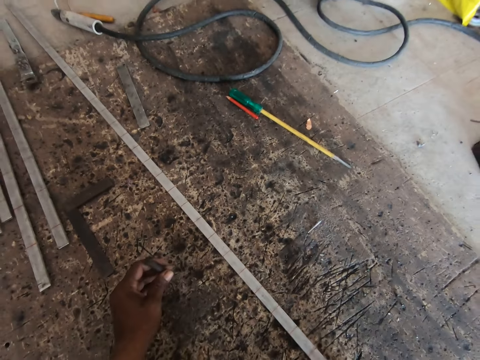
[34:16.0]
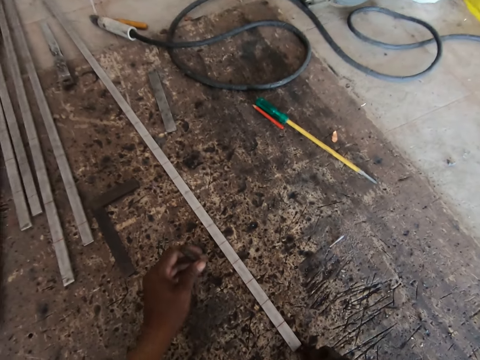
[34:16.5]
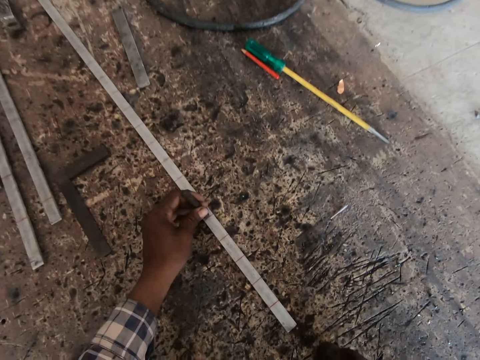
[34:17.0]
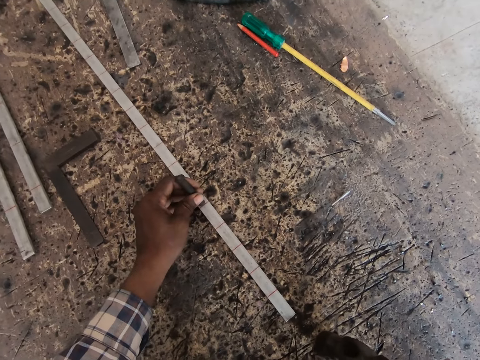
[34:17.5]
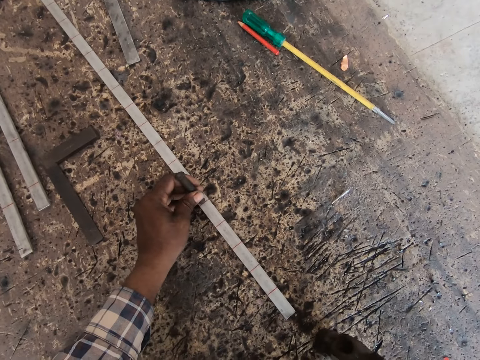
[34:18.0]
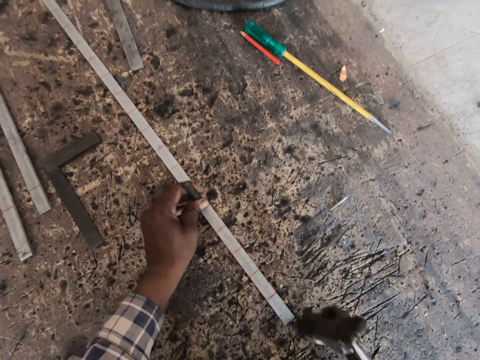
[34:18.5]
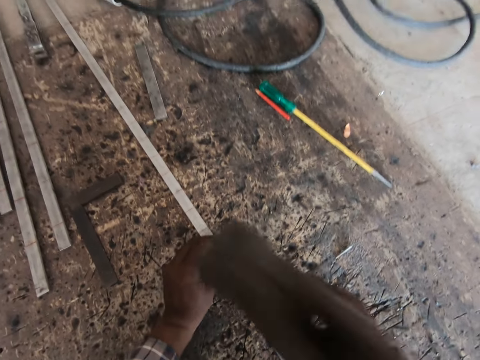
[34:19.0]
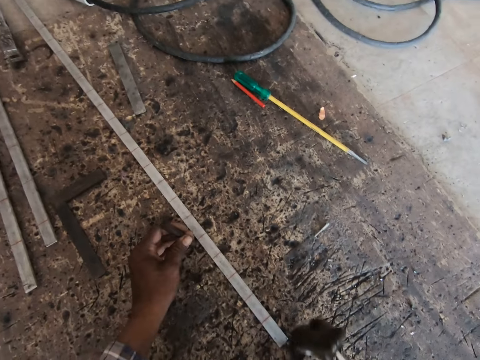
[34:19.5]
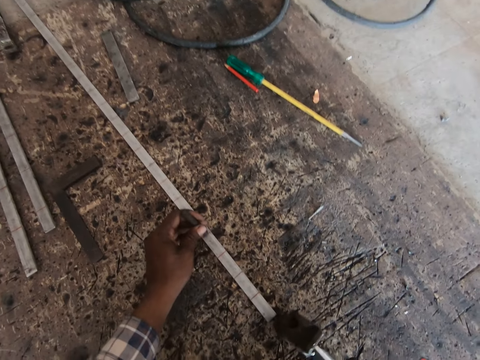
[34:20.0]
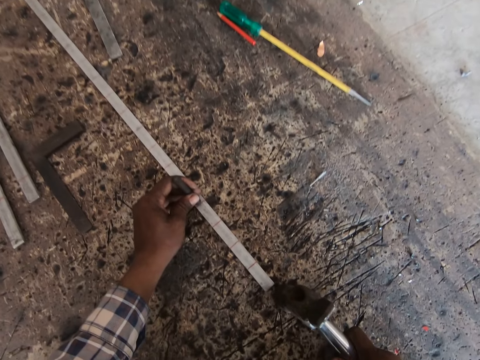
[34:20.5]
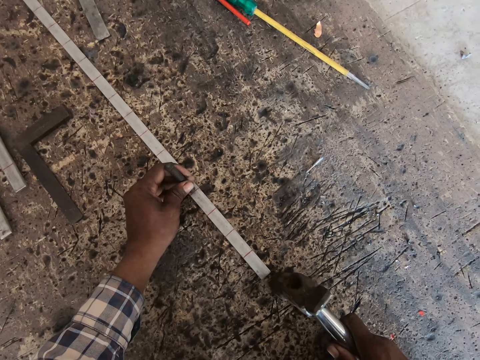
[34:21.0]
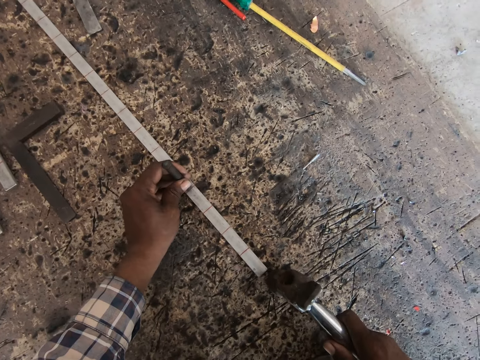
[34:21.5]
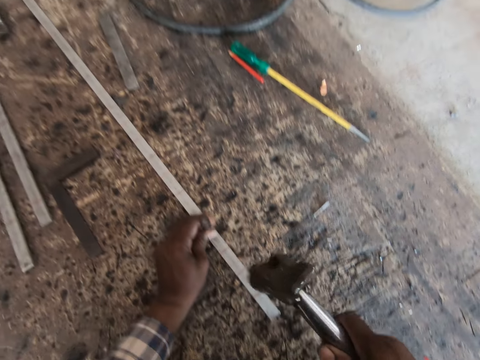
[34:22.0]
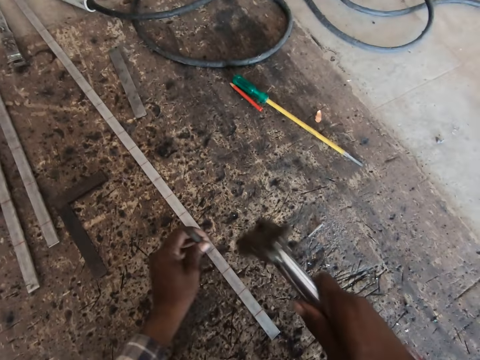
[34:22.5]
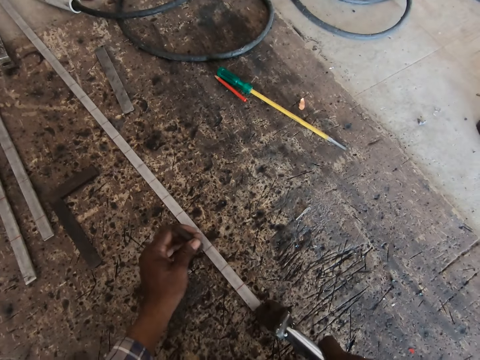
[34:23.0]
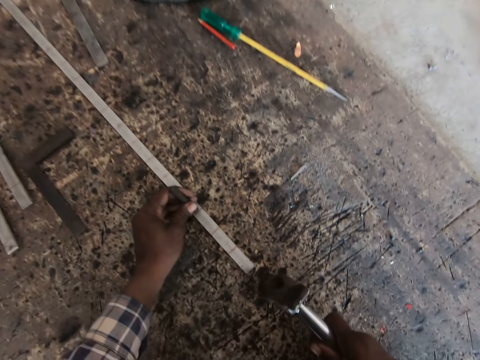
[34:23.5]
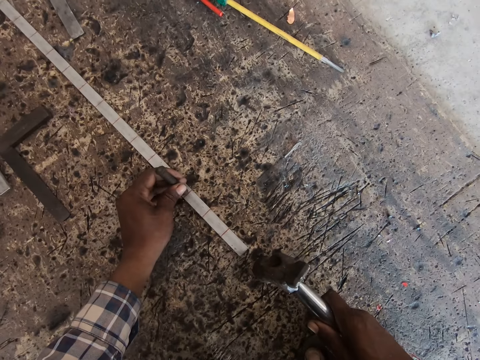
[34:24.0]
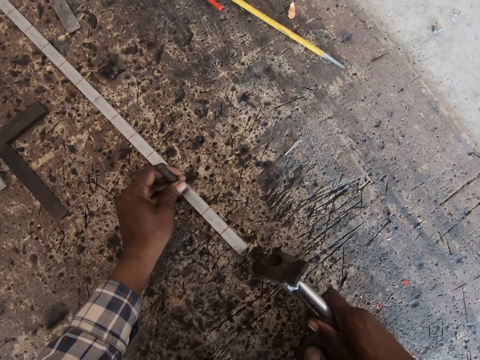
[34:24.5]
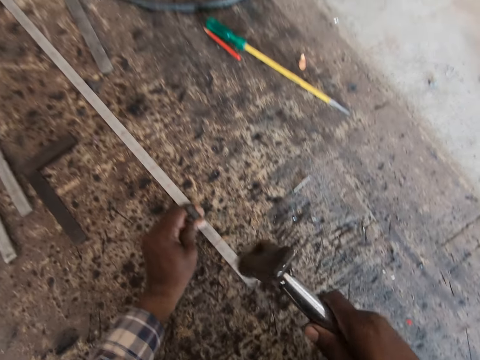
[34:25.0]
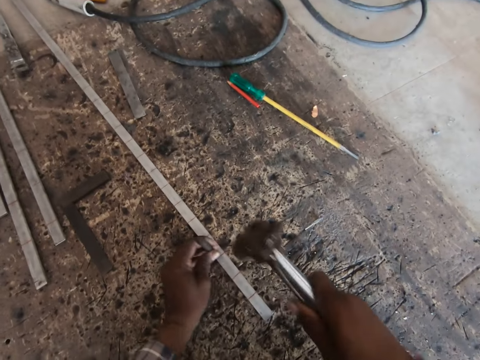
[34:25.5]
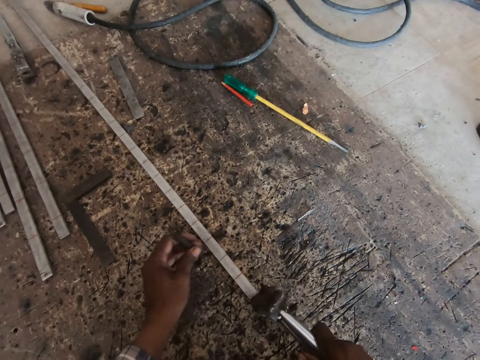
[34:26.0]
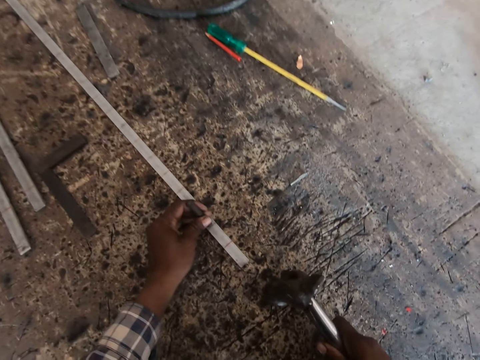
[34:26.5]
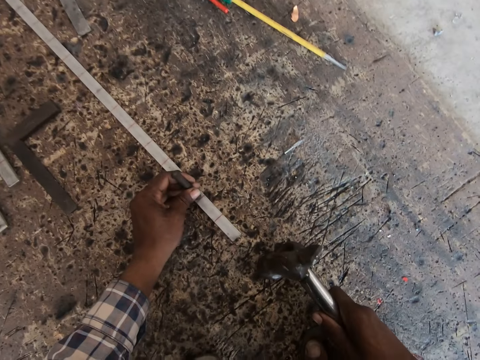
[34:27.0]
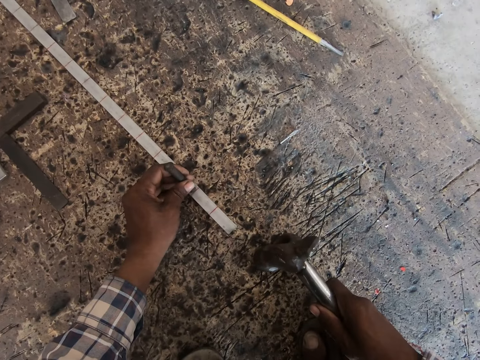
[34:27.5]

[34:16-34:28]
The camera wearer removes the chisel from the metal flat bar with his left hand. He moves the metal flat bar on the floor with the hammer in his right hand. He places the chisel on the metal flat bar with his left hand. He aligns a metal on the steel metal. He hits the chisel on the metal flat bar on the floor with the hammer in his right hand. He moves the chisel on the metal flat bar with his left hand. He places the hammer on the floor with his right hand. He moves the metal flat bar on the floor with the hammer in his right hand. He aligns the metal on the steel metal. He hits the chisel on the metal flat bar on the floor with the hammer in his right hand. He moves the metal flat bar on the floor with the hammer in his right hand. He places the chisel on the metal flat bar with his left hand. He places the hammer on the floor with his right hand. He aligns the metal on the steel metal. He hits the chisel on the metal flat bar on the floor with the hammer in his right hand. He moves the metal flat bar on the floor with the hammer in his right hand. He places the chisel on the metal flat bar with his left hand. He places the hammer on the floor with his right hand. He aligns the metal on the steel metal.

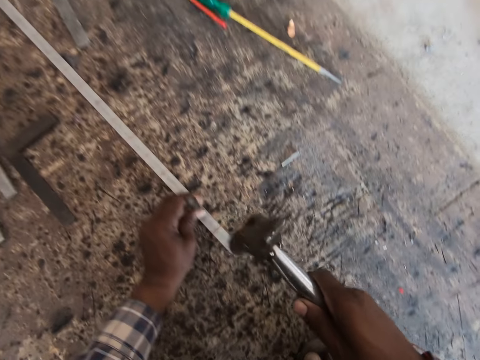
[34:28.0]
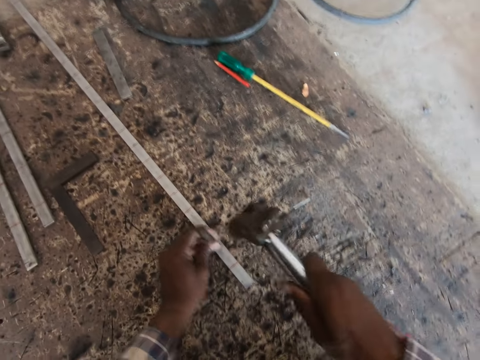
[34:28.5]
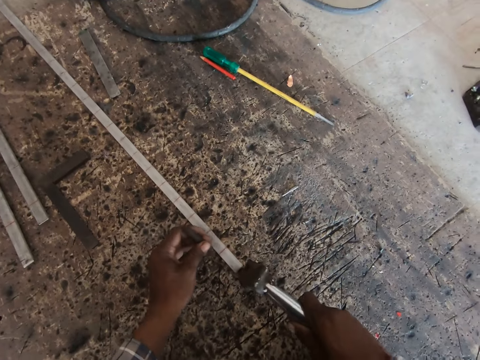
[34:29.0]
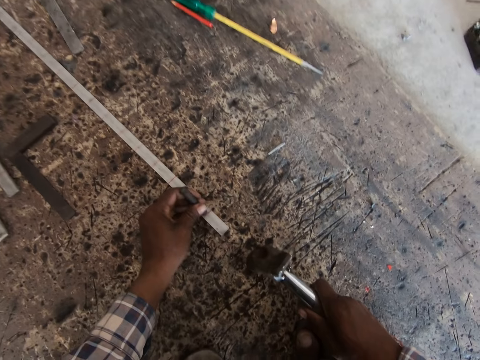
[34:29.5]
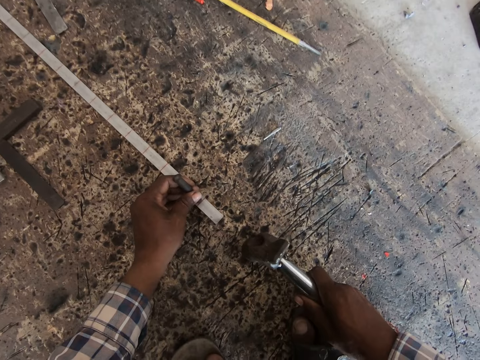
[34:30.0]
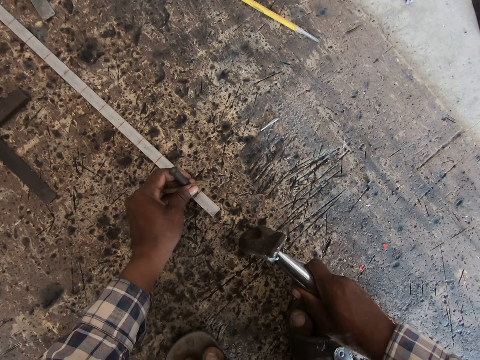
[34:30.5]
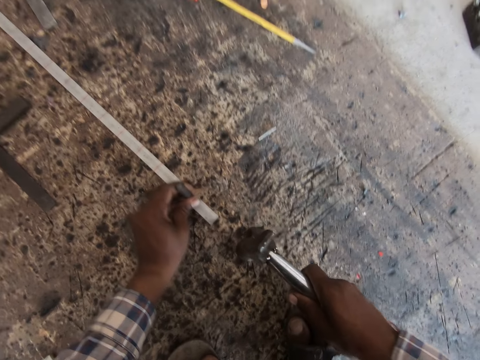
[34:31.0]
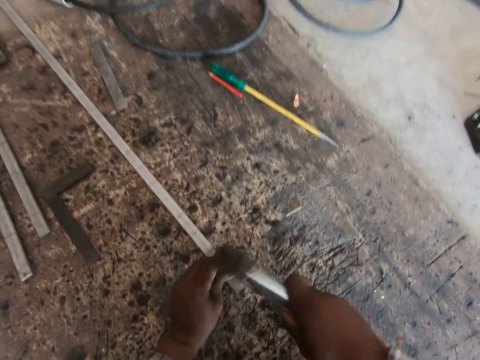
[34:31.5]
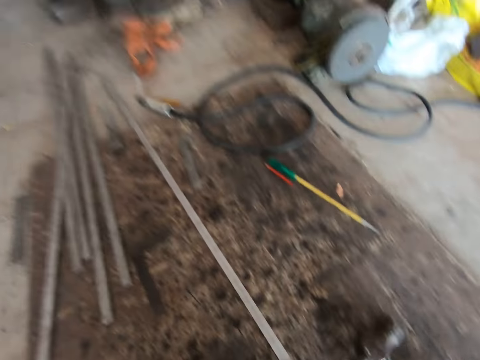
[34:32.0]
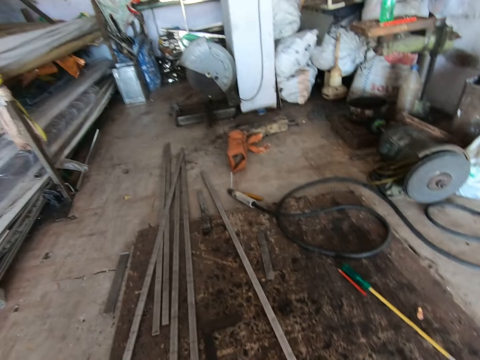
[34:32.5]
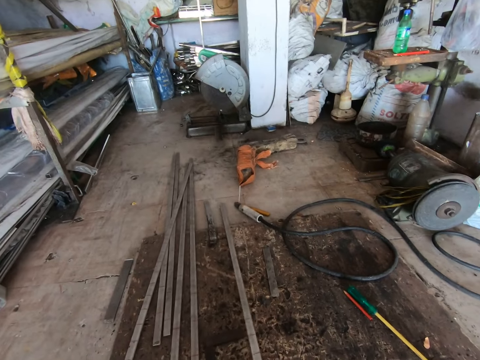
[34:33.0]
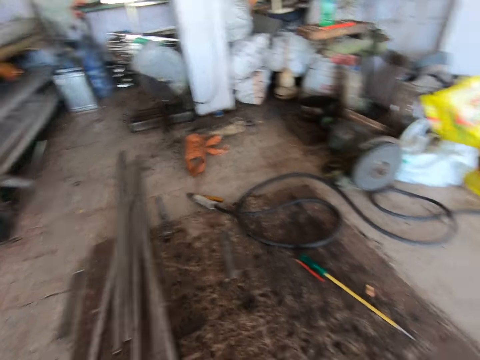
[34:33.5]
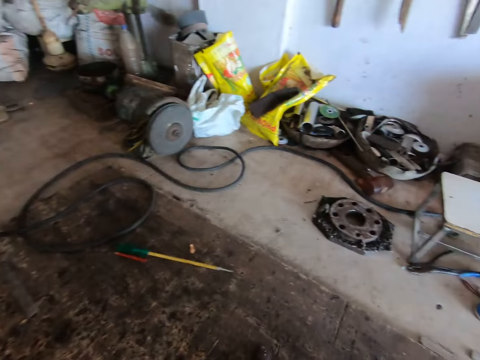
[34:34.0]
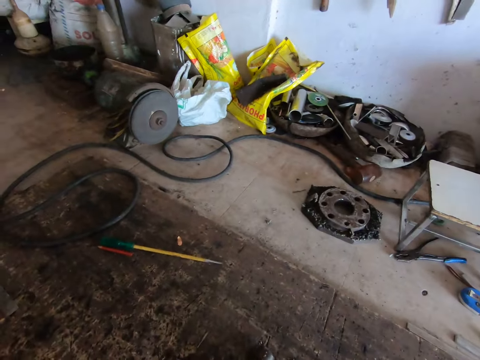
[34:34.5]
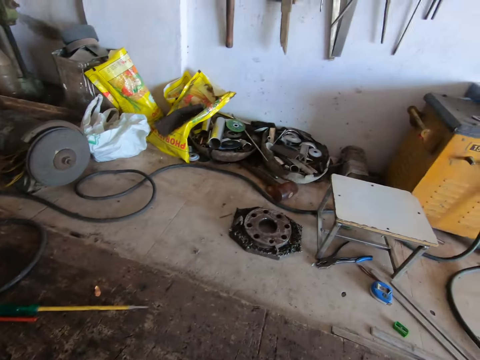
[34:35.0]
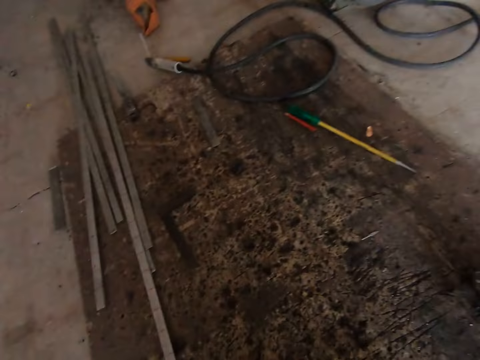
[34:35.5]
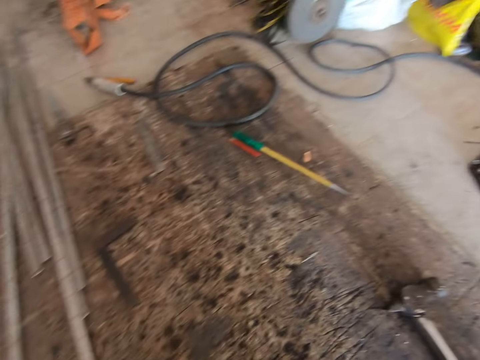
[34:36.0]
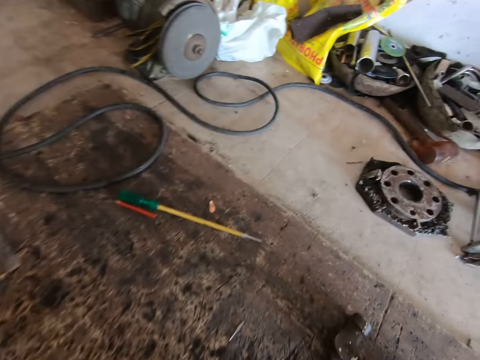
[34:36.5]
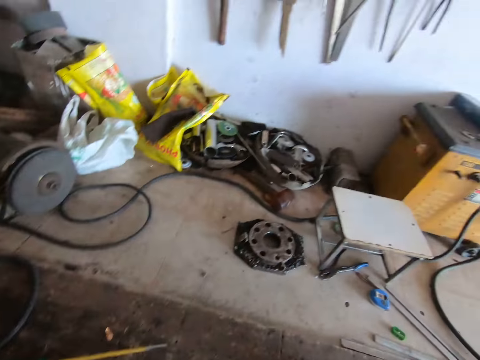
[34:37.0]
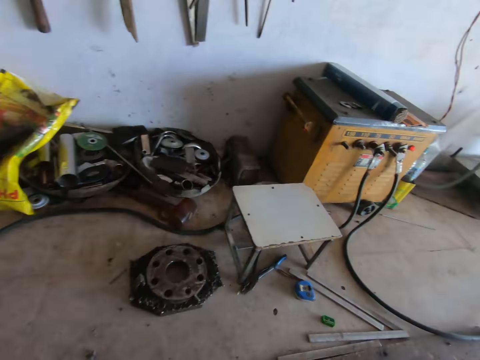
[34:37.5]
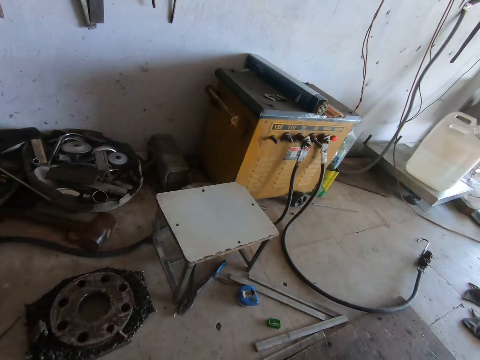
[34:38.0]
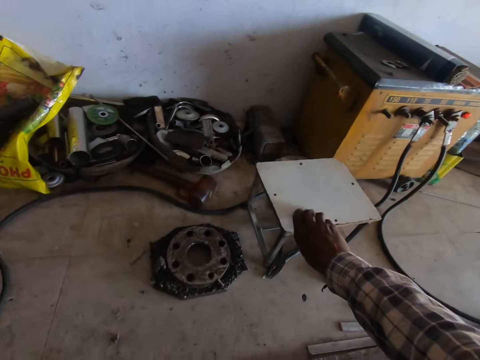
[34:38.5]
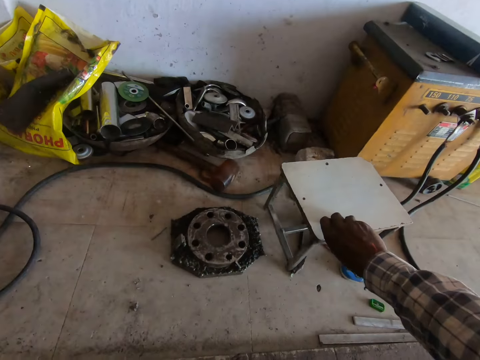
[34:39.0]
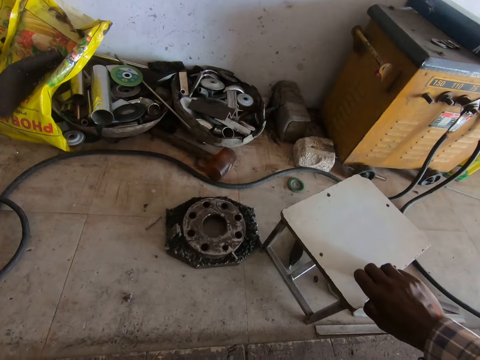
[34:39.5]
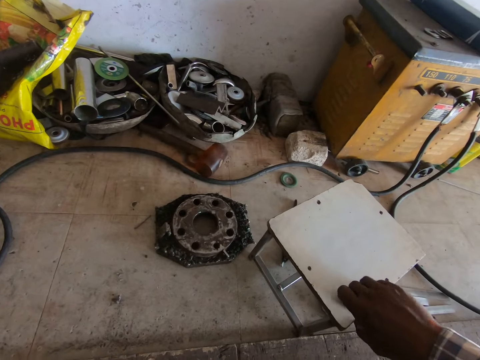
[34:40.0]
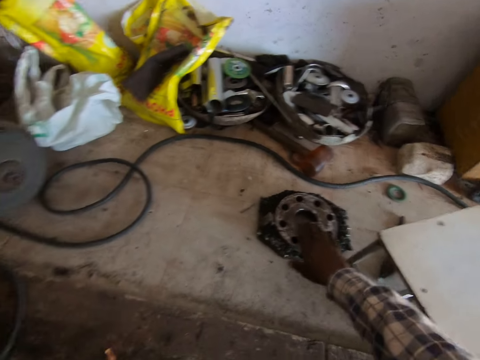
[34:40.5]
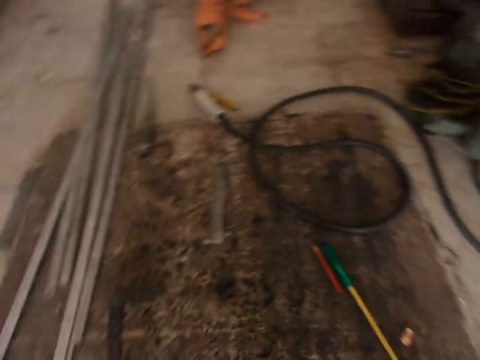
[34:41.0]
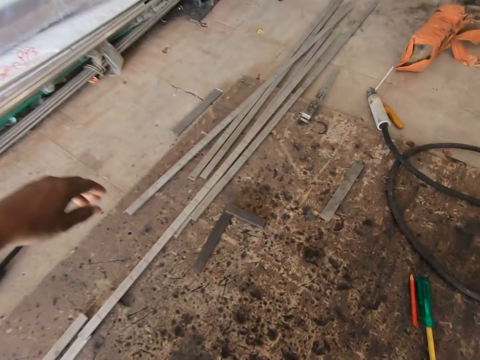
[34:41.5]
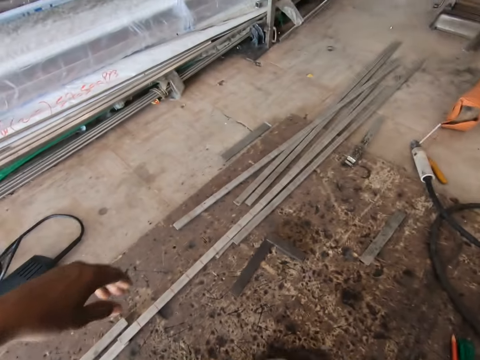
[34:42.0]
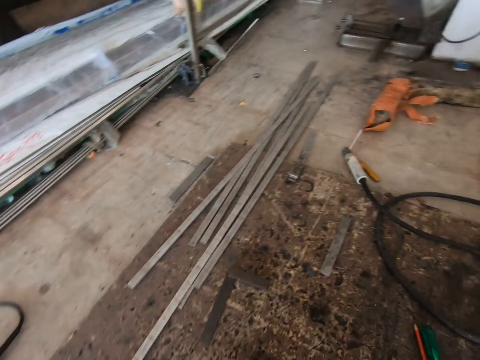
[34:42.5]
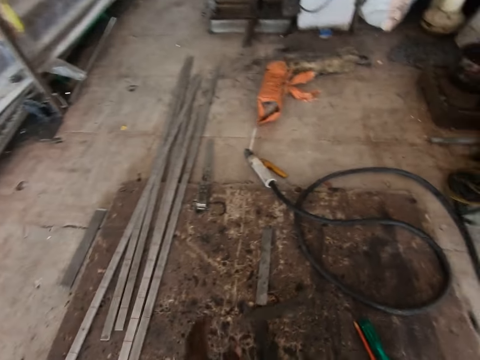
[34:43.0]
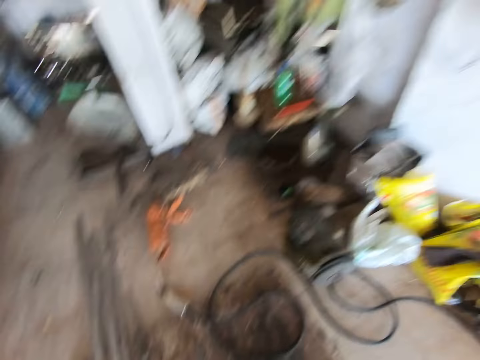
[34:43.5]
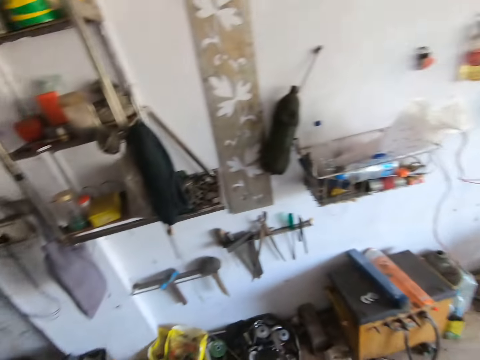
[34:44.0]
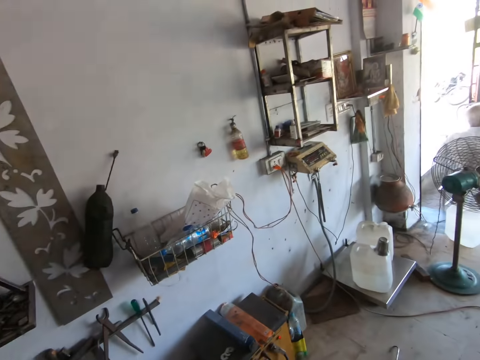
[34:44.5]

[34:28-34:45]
The camera wearer hits the chisel on the metal flat bar or steel metal on the floor with the hammer in his right hand. He moves the metal flat bar on the floor with the hammer in his right hand. He places the chisel on the metal flat bar with his left hand and places the hammer on the floor with his right hand. He aligns a metal on the steel metal. He hits the chisel on the metal flat bar on the floor with the hammer in his right hand. He drops the hammer on the floor with his right hand. He slides the metal flat bar on the floor with his right hand. He picks the metal flat bar from the floor with his right hand. He drops the metal bar on the floor with his right hand. He looks around. He picks up the hammer on the floor. He pulls a stool on the floor with his right hand. He picks up a metal holder. He puts the metal holder on the floor. He looks around. He moves a piece of metal on the floor with his left hand.
